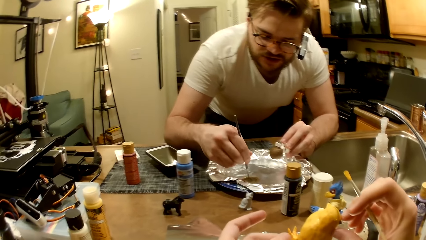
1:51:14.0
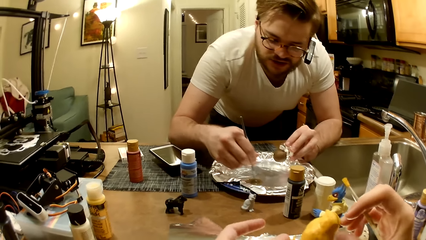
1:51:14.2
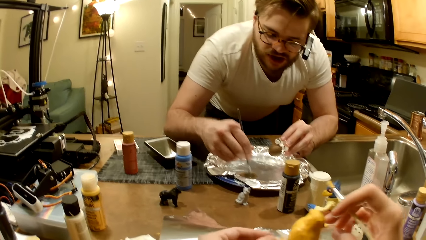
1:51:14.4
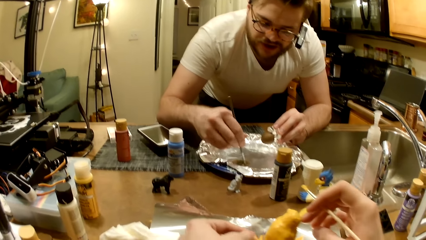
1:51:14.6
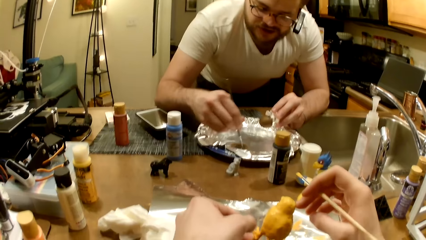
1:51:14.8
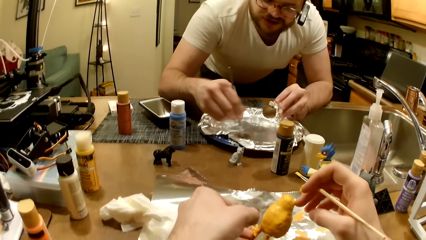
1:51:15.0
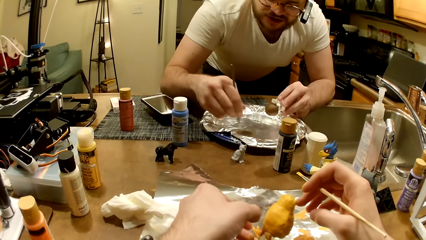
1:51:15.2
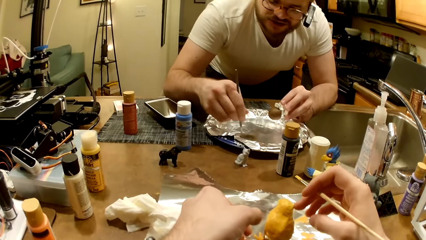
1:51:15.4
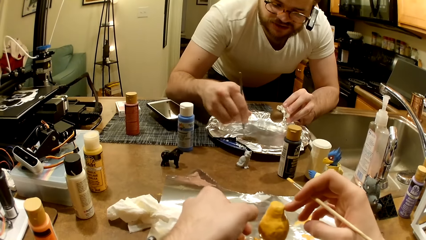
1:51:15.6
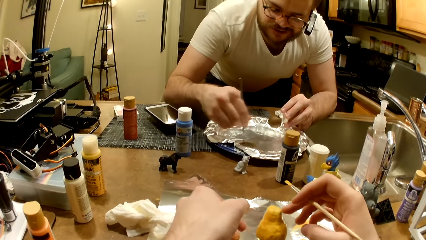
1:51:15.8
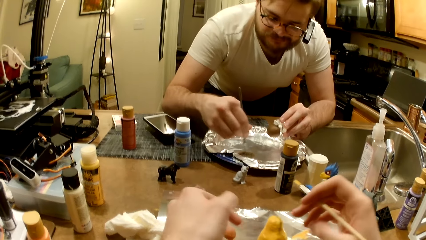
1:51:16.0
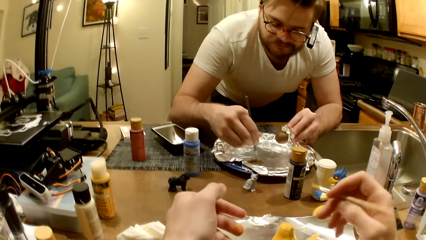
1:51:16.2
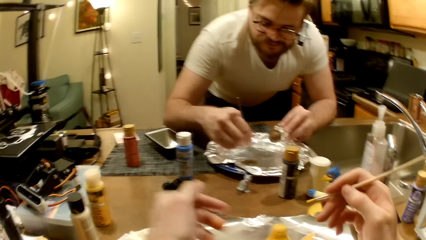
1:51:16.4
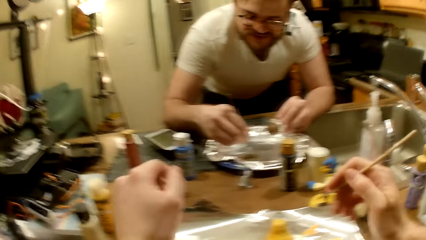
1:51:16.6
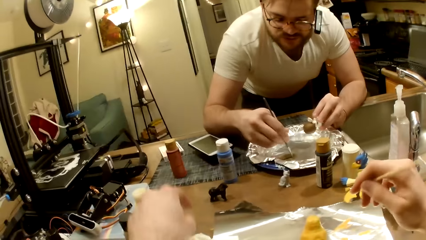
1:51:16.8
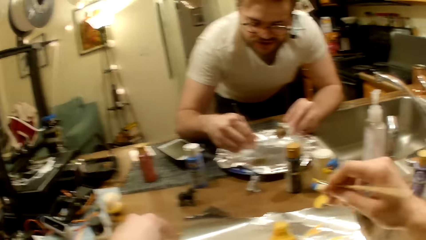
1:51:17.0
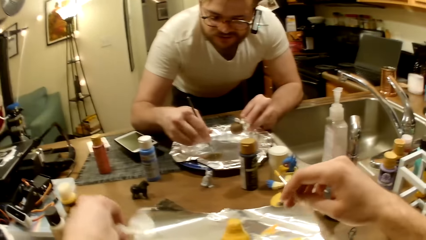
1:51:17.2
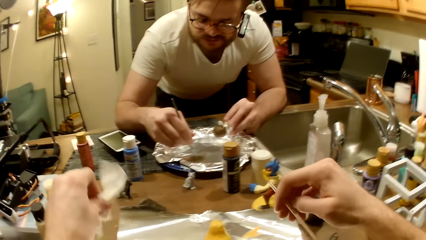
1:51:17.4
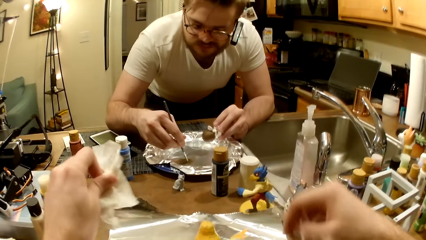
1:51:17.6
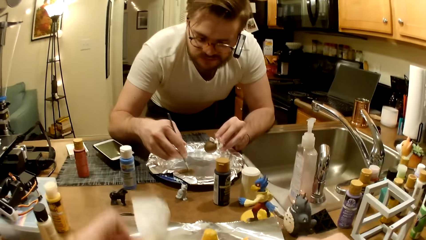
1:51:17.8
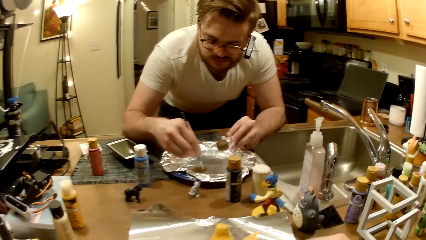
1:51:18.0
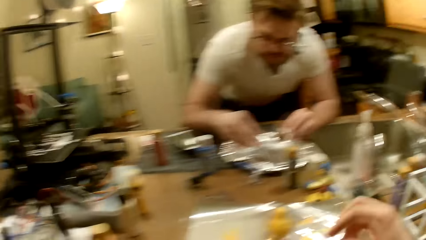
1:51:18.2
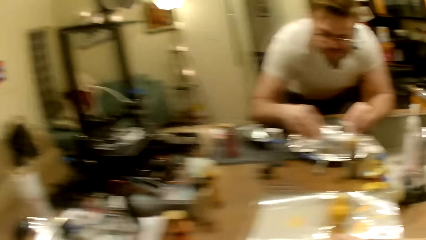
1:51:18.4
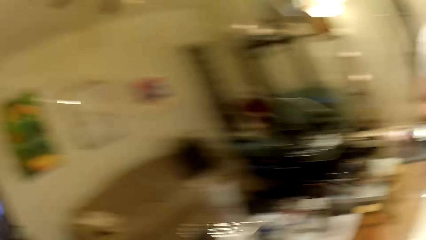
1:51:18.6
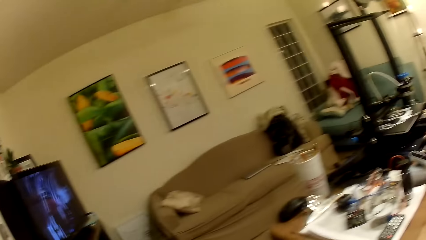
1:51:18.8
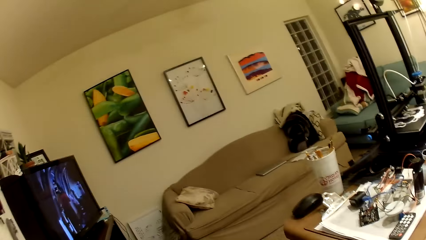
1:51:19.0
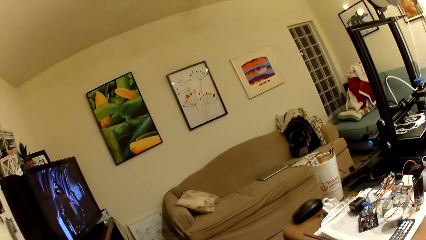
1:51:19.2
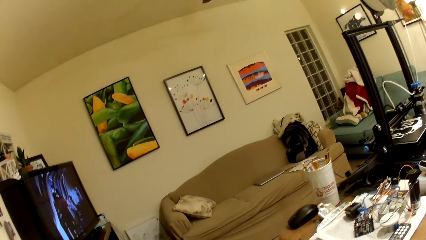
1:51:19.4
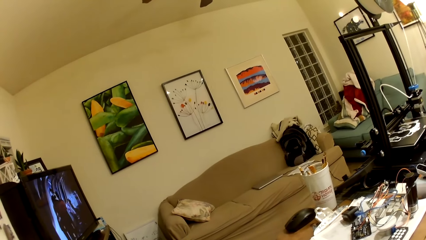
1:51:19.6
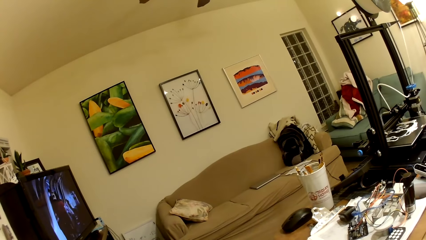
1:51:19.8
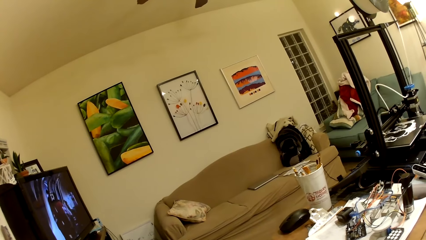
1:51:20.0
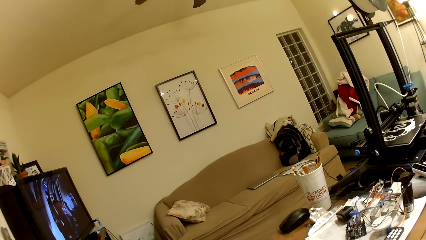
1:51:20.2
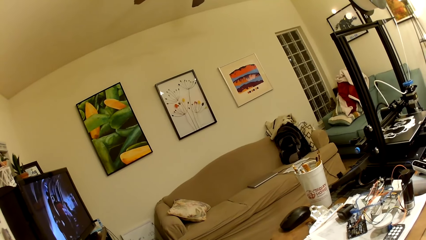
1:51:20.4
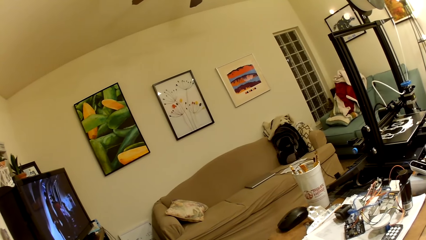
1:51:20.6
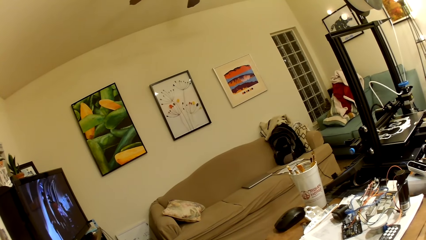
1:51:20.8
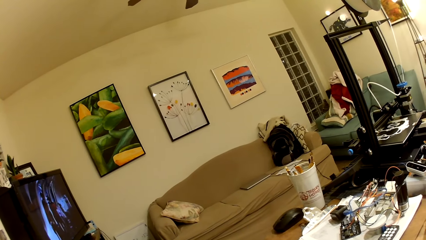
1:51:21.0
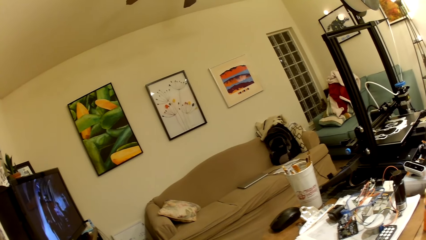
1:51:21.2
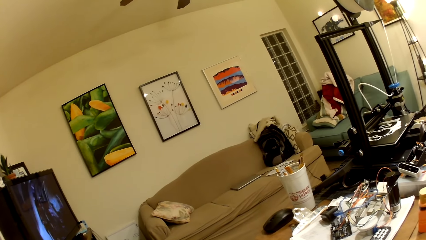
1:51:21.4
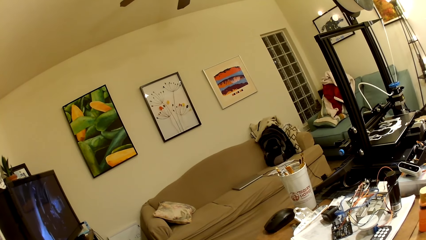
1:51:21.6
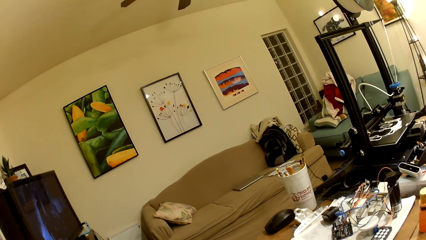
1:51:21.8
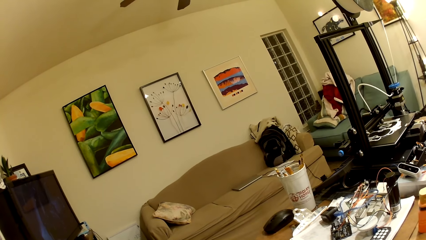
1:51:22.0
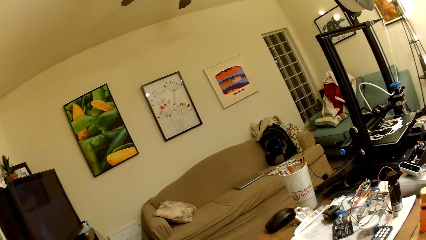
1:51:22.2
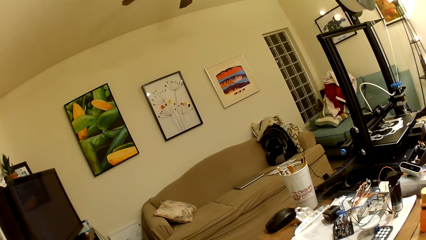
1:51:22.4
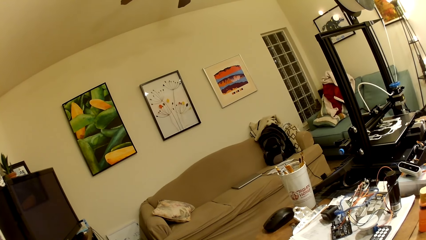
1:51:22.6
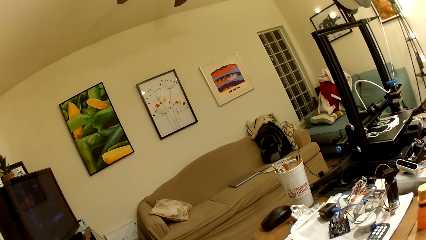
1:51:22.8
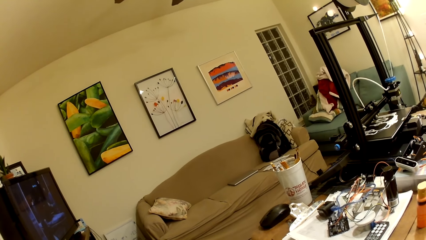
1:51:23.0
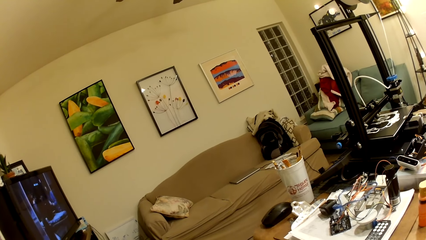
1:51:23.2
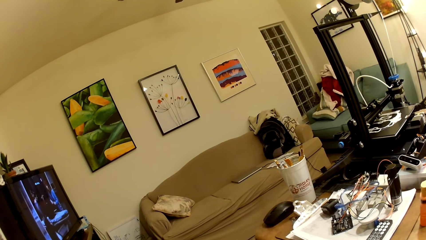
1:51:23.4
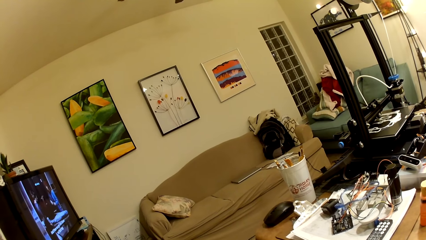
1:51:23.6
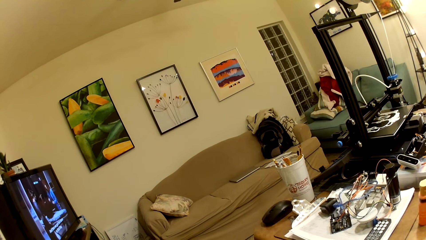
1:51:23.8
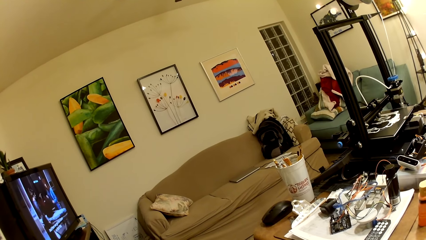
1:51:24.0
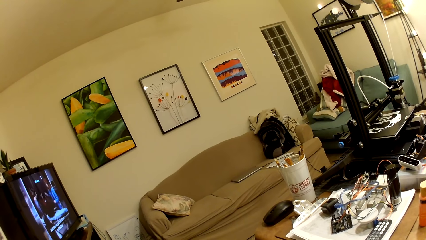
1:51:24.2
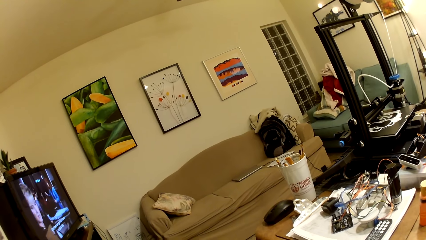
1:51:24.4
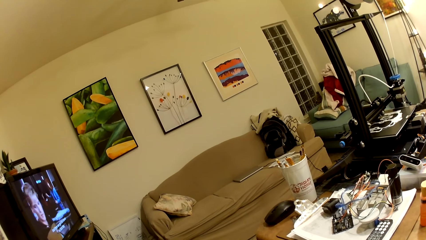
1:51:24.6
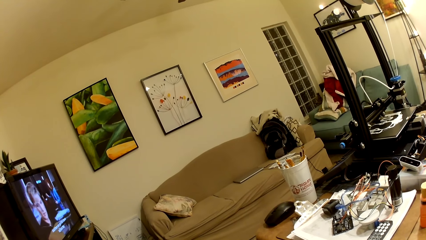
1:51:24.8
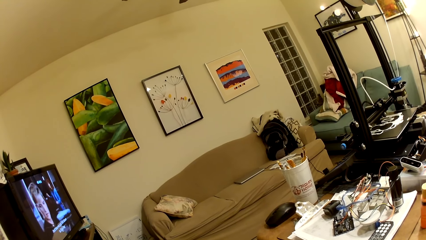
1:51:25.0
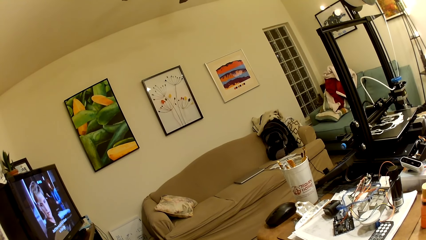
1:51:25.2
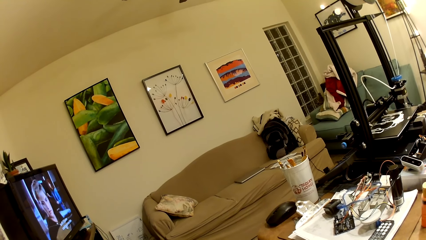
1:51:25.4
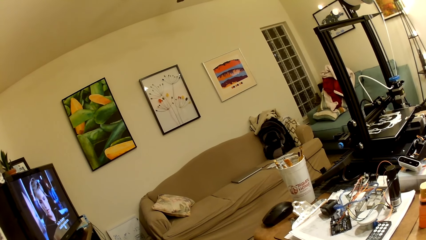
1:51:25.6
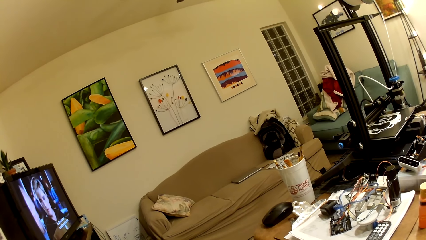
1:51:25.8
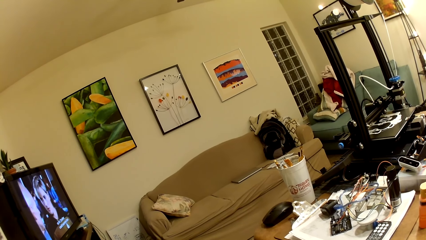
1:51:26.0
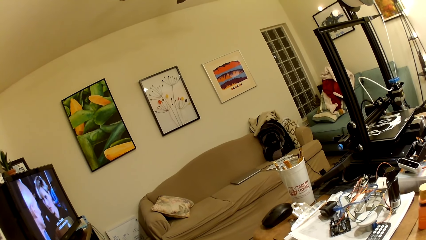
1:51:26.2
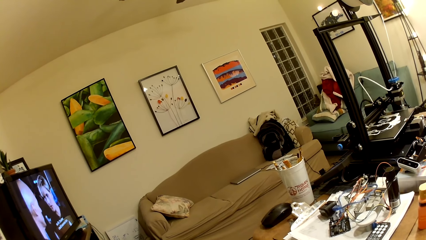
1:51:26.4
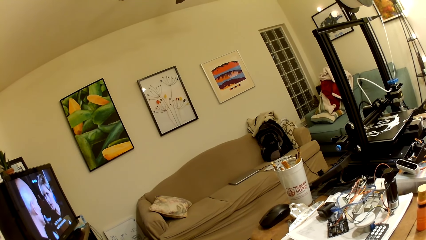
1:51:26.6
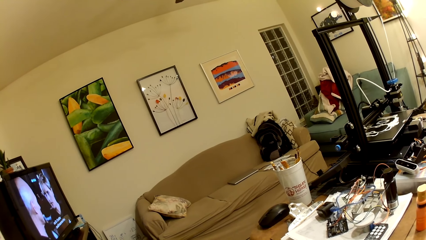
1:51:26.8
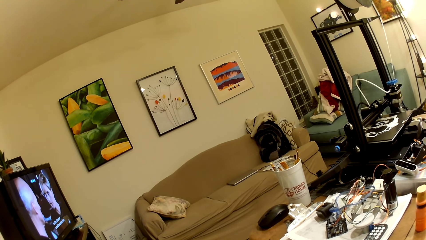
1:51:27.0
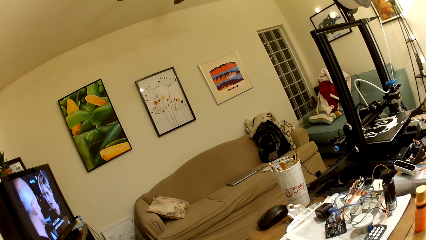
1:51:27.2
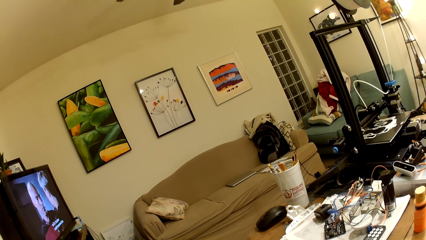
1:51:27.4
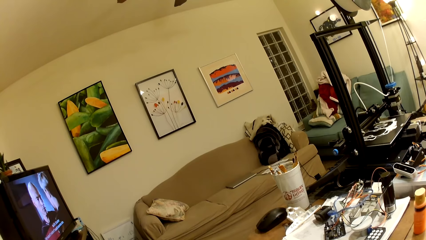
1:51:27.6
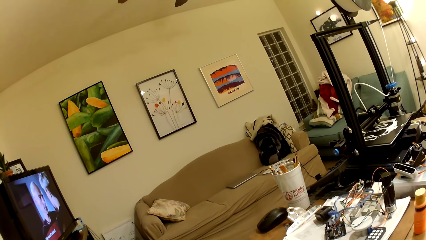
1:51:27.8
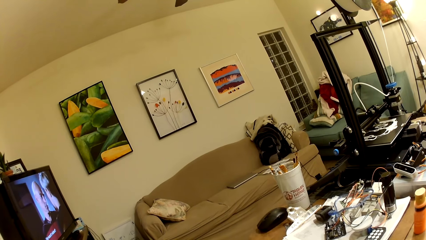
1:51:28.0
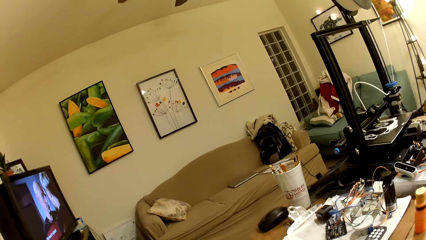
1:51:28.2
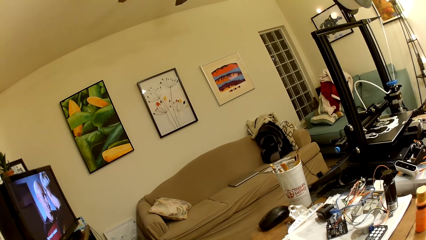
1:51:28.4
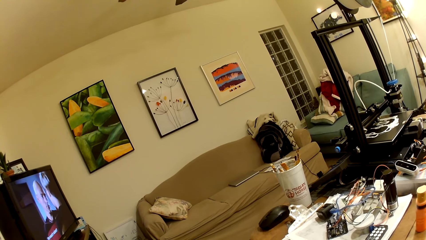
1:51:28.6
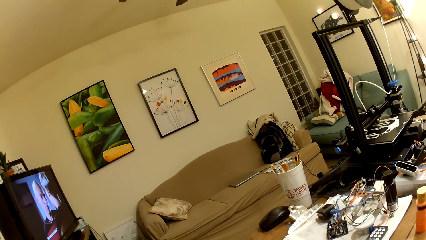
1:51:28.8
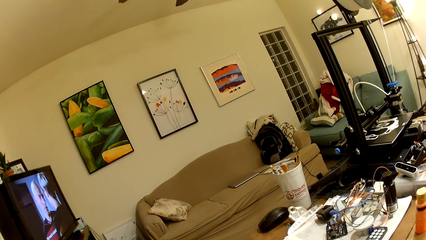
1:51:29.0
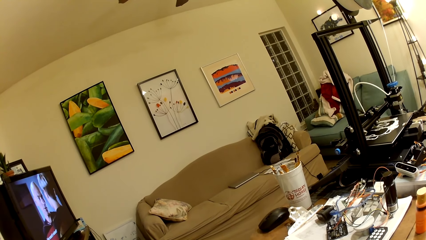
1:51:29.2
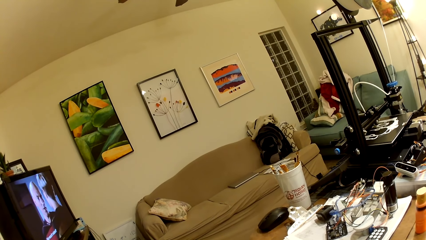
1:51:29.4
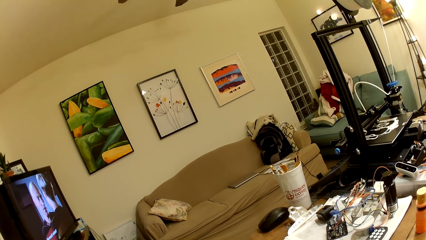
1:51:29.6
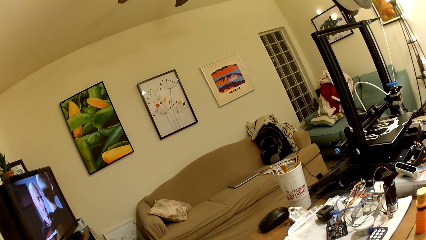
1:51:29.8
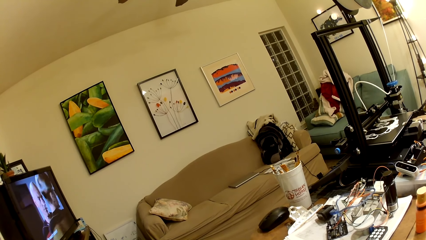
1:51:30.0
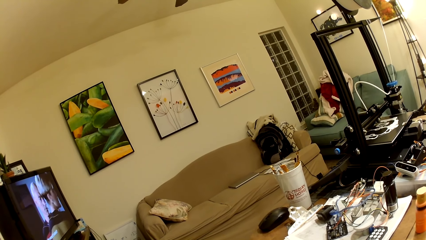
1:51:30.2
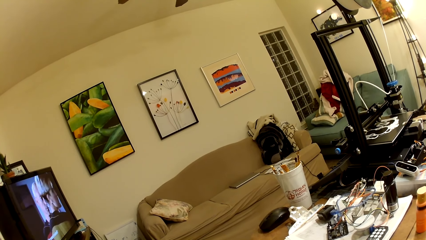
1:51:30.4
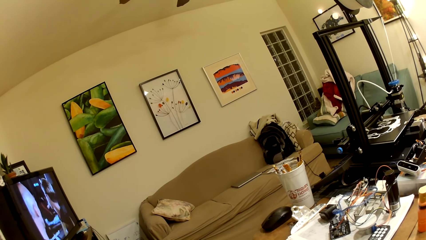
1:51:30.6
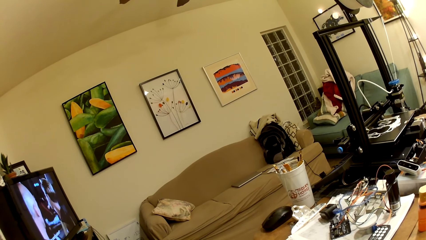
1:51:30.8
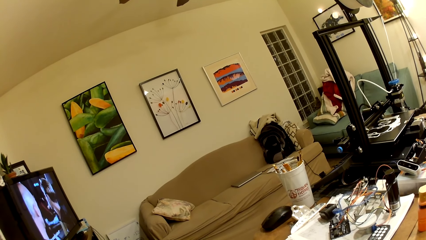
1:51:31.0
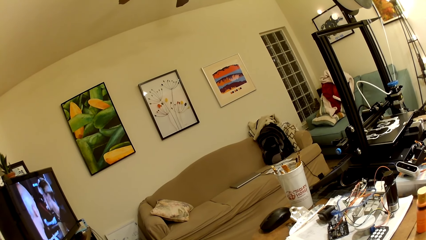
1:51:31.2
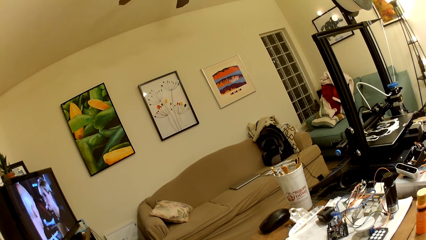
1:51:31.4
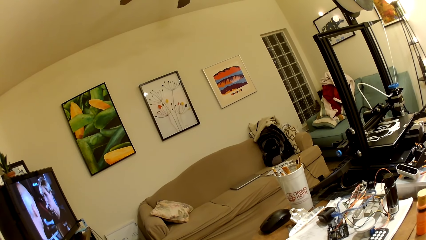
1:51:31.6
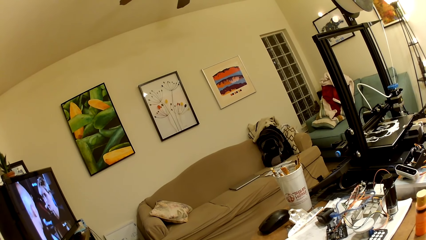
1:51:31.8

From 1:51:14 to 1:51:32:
The camera wearer drops the action figure on the table with his hands. He picks a tissue paper from the table with his left hand. He takes paint from the foil paper with the paintbrush in his right hand. He places the brush on the foil. He looks around the room. He watches the TV.
